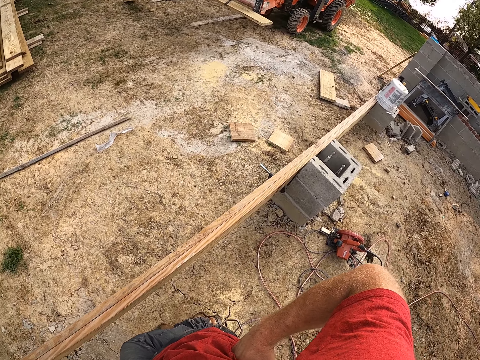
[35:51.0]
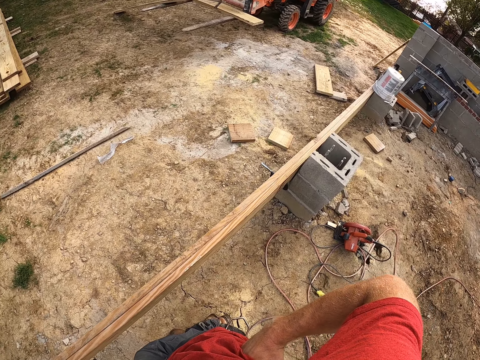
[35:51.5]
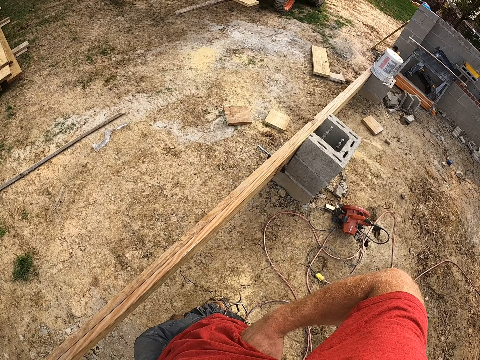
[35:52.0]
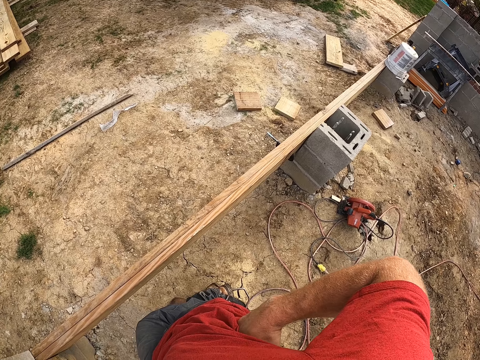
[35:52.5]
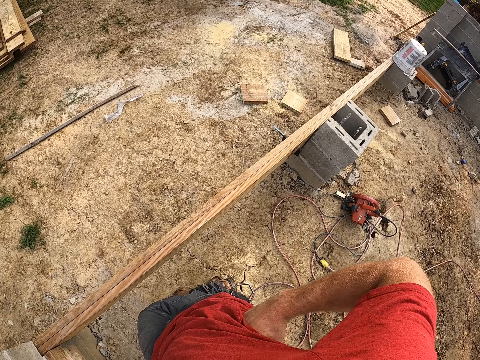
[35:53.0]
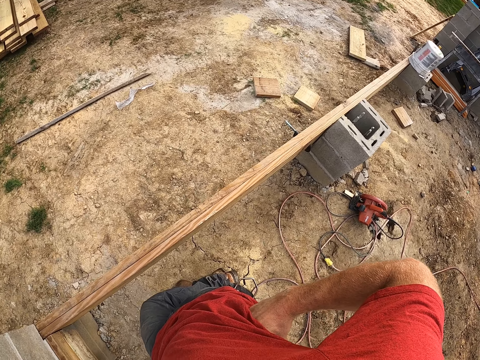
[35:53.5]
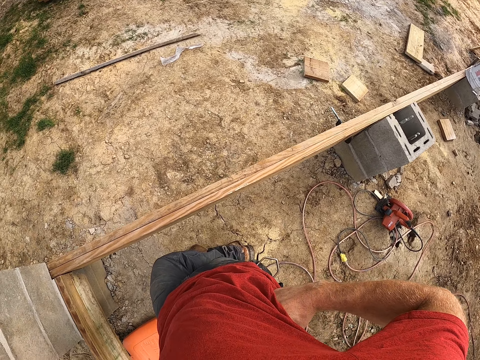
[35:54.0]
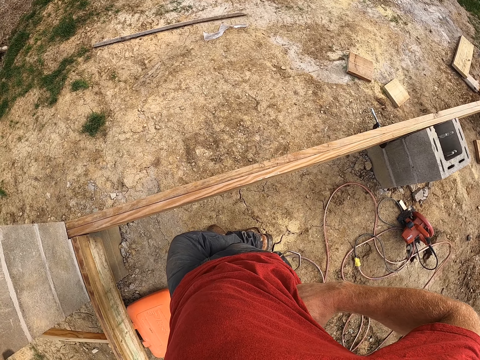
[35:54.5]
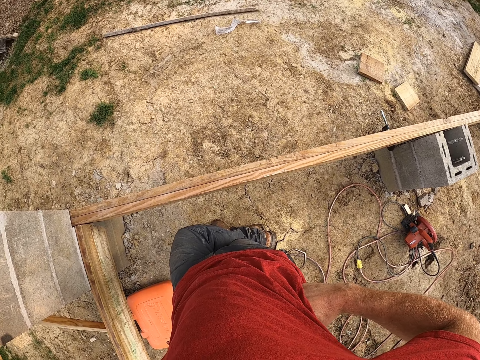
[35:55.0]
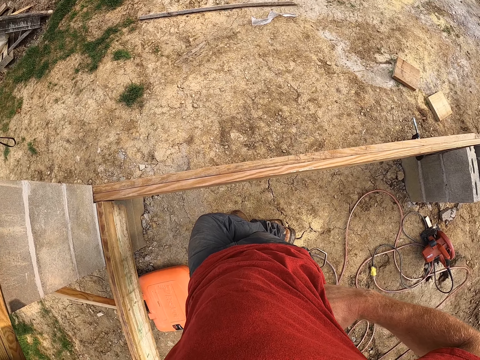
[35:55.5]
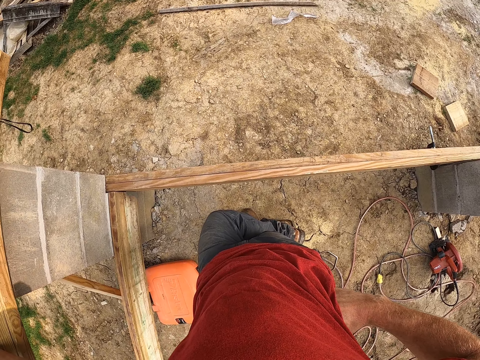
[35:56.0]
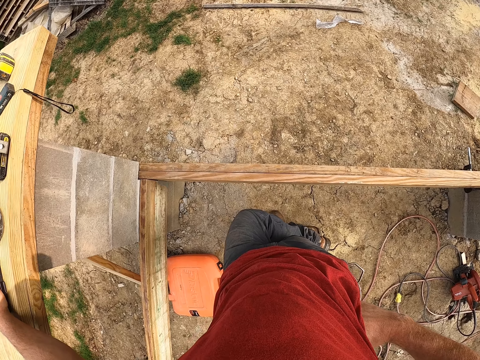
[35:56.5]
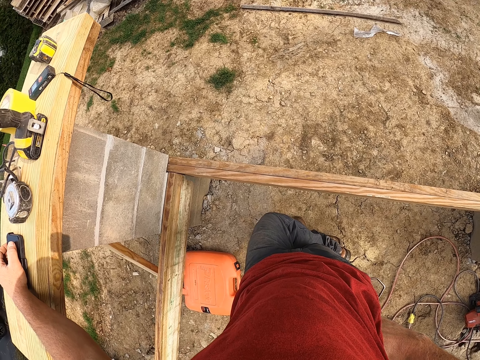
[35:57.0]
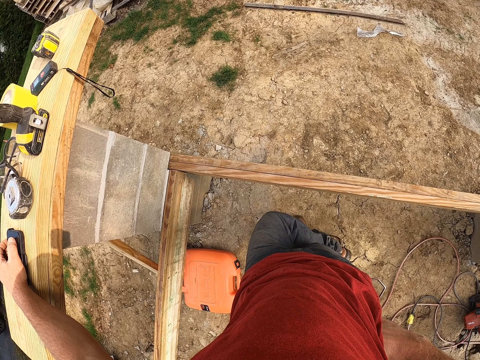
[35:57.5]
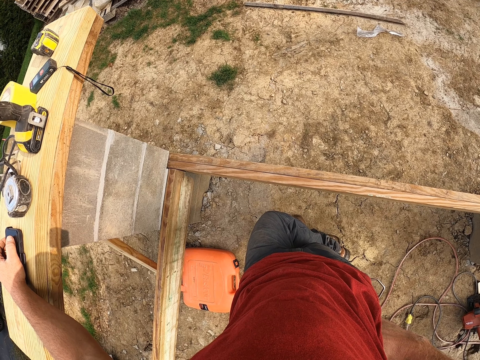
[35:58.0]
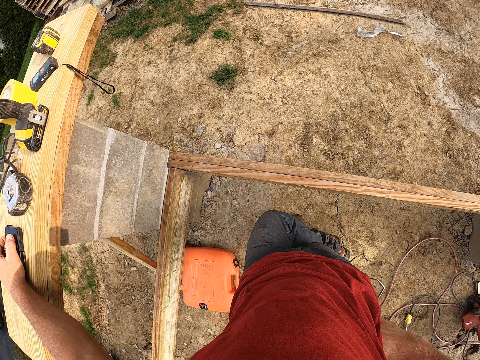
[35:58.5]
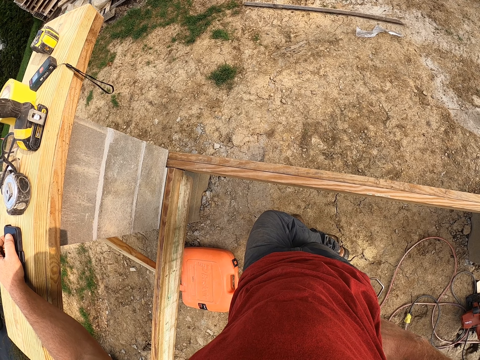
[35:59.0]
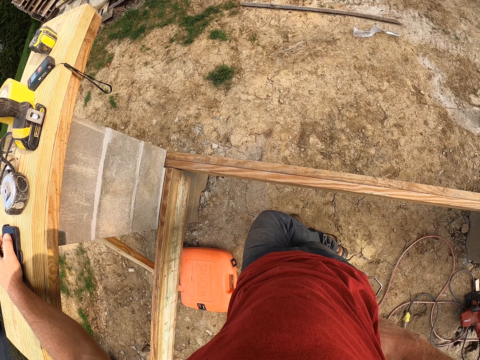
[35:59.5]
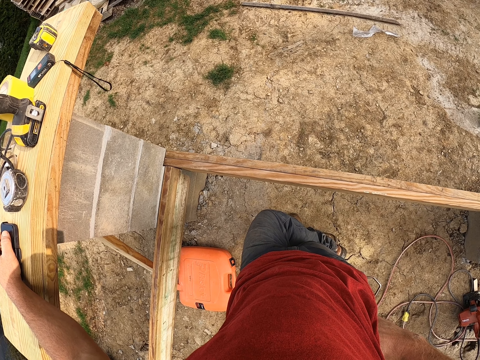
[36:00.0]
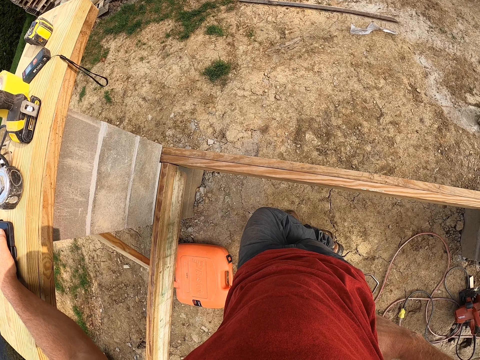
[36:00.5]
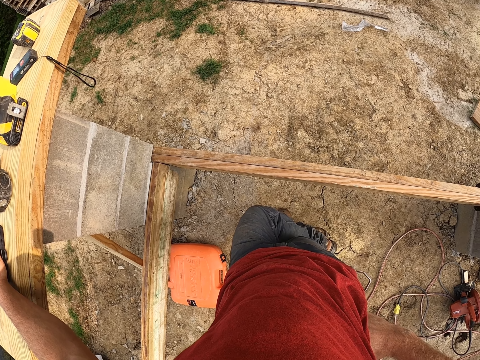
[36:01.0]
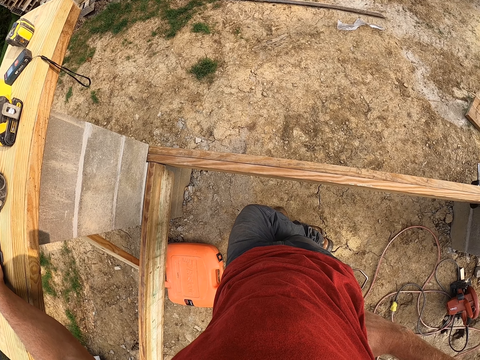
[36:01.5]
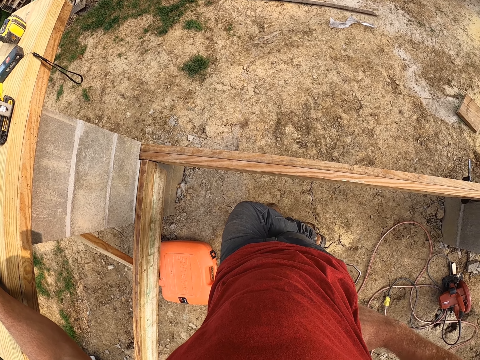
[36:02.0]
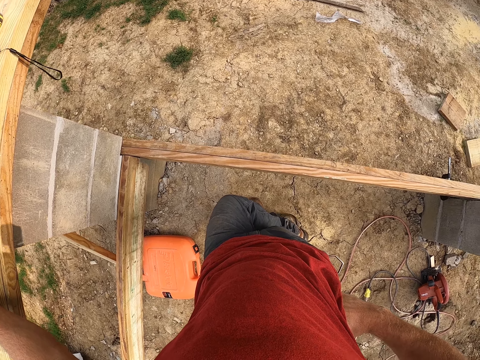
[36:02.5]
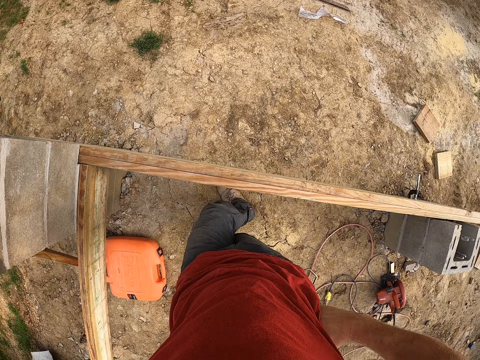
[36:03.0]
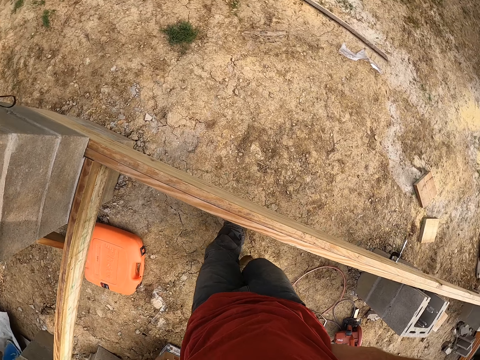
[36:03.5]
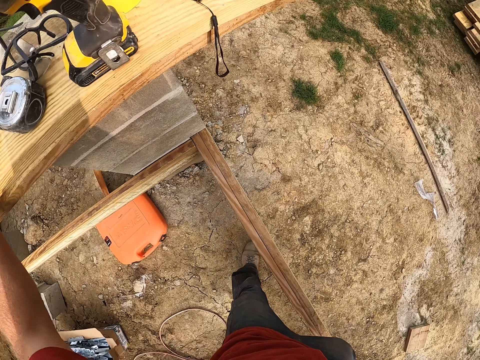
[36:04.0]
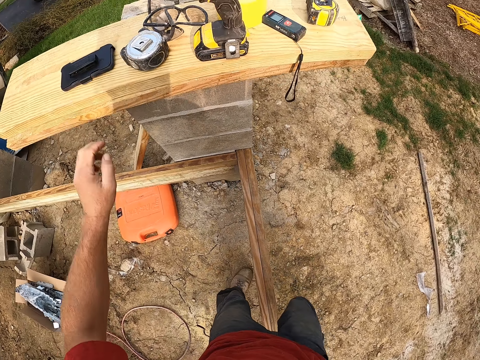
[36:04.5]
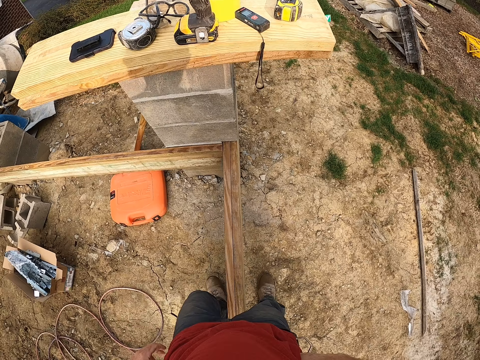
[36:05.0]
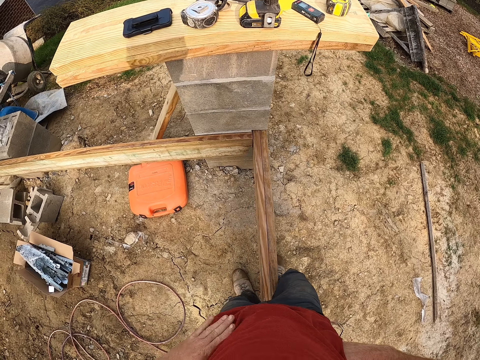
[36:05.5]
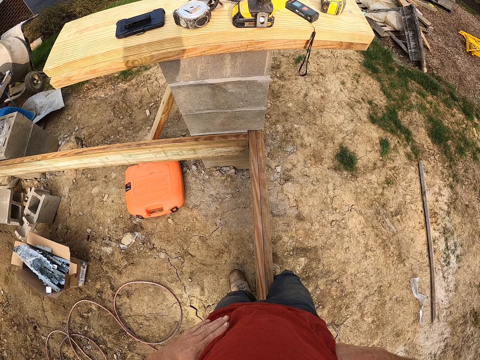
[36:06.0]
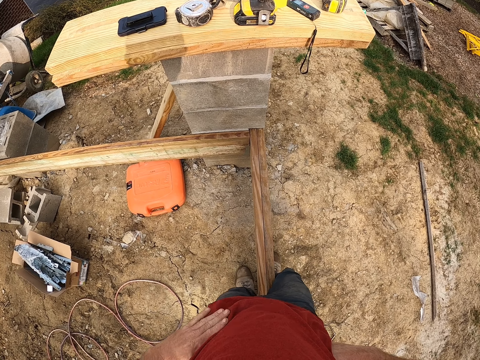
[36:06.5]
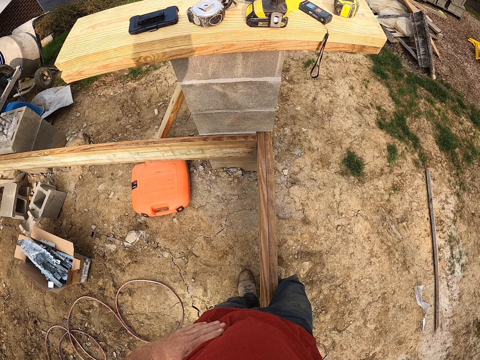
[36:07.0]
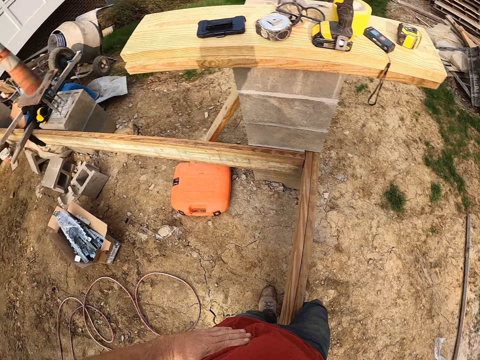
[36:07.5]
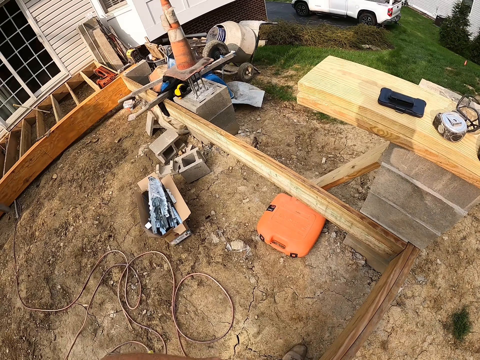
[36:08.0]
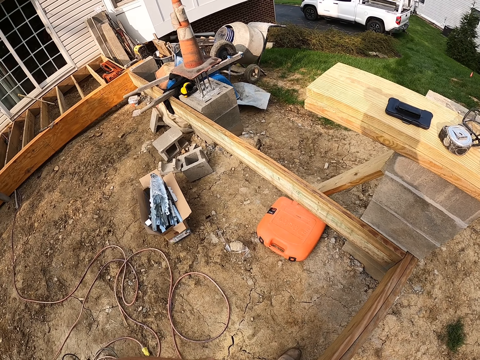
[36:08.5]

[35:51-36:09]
The camera wearer turns around the construction area. They walk around the construction area.

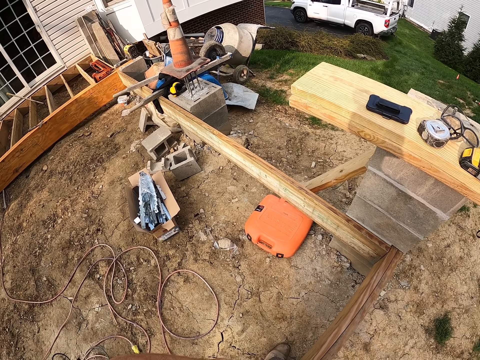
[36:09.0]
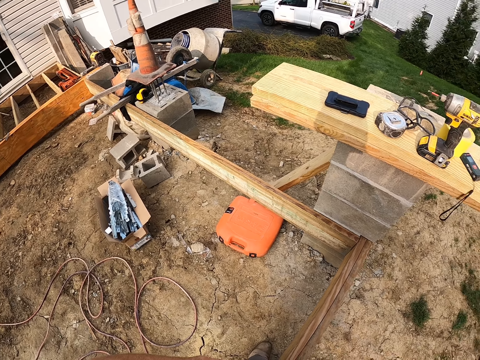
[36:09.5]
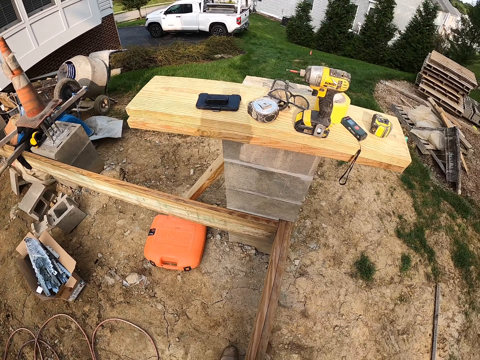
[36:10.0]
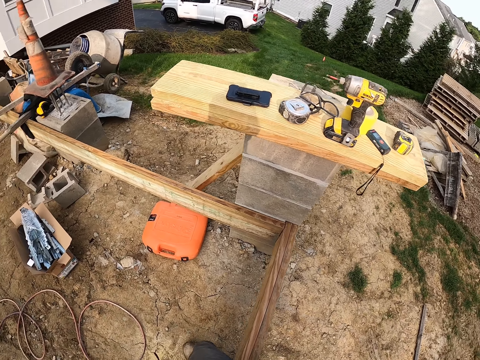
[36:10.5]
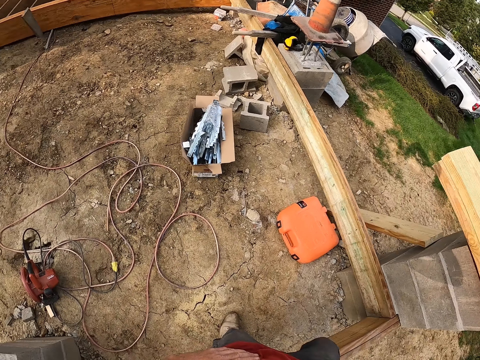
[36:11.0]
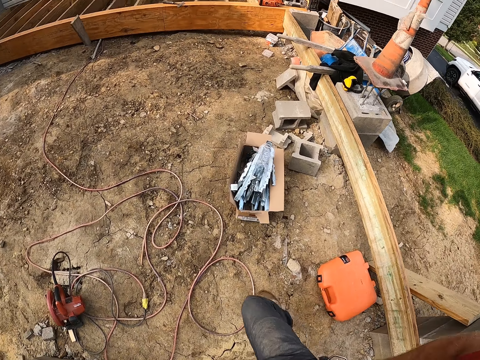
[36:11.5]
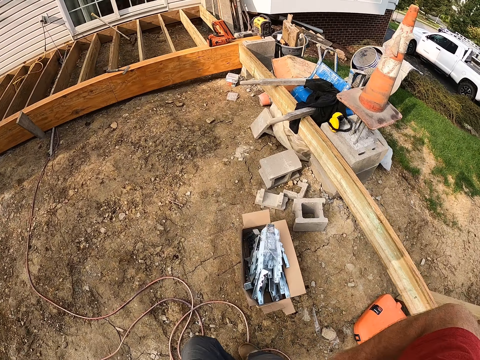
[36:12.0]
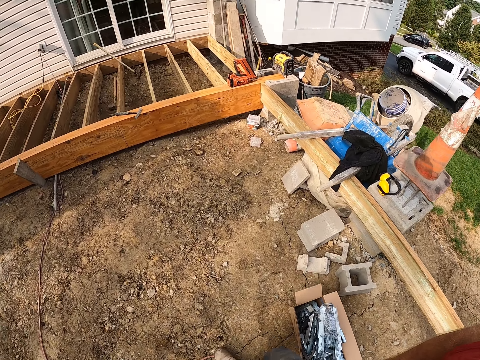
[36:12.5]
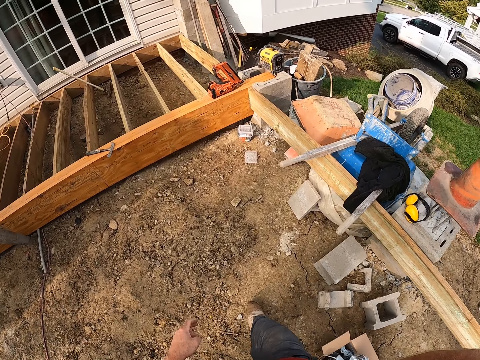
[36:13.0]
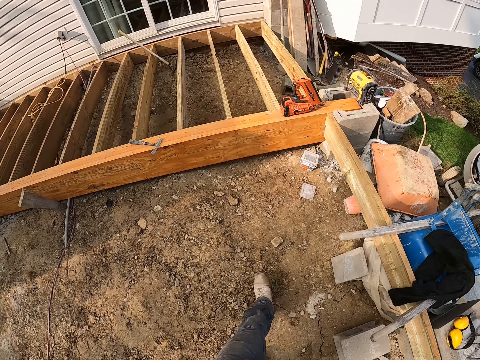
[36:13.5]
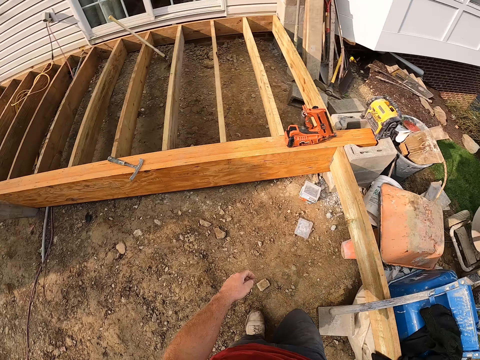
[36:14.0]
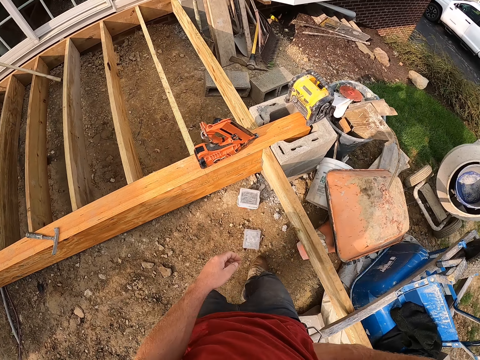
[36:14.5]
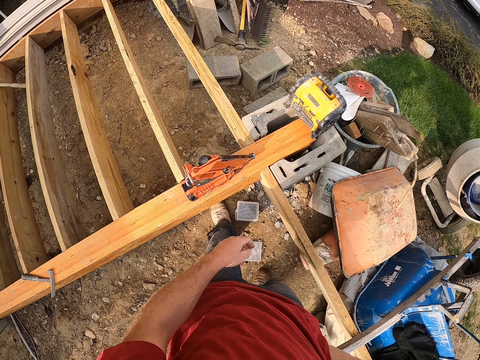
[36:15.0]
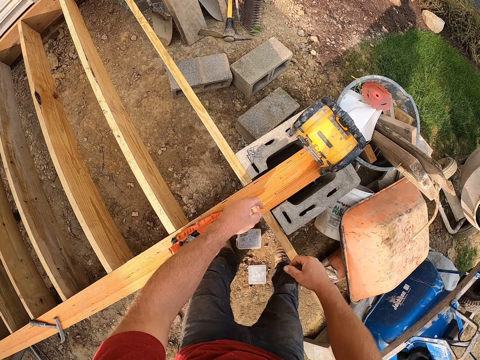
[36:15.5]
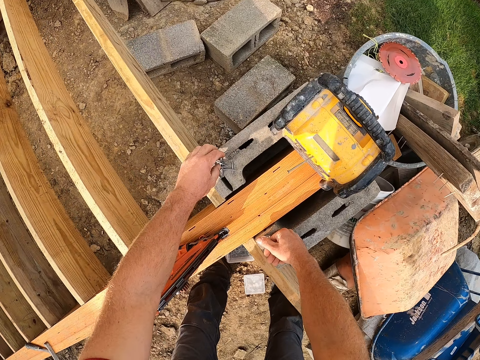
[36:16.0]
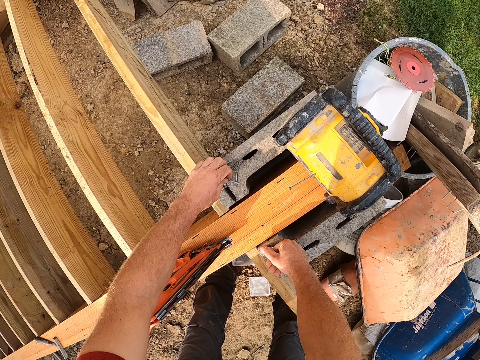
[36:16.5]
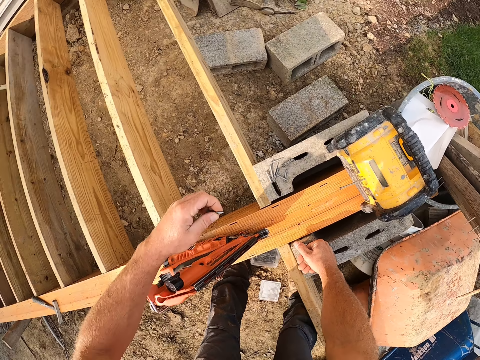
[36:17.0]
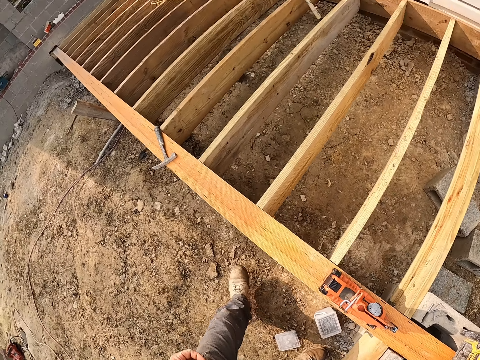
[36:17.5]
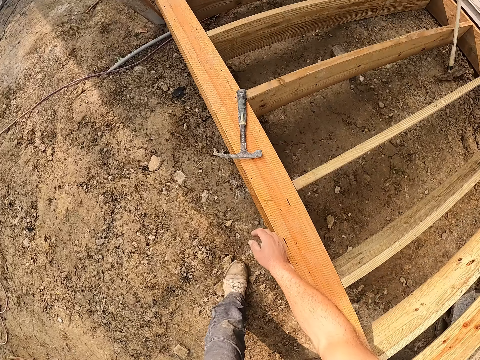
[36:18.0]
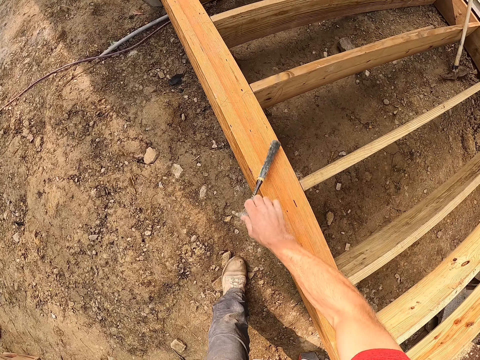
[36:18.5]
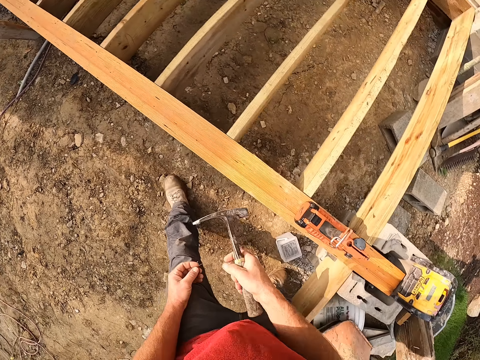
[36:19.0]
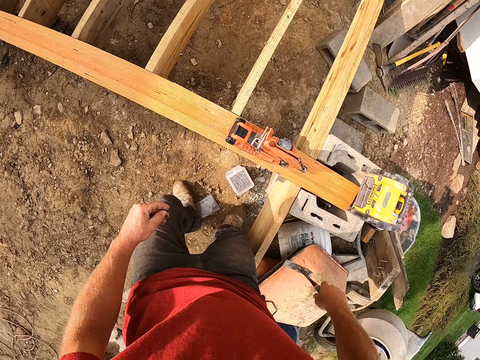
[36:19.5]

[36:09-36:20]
The camera wearer walks towards the wooden frame. He puts his right hand on a cement block. He picks nails on the cement block with his left hand. He turns to the left side of the plank in the wooden foundation. He picks a hammer on the plank with his right hand.
